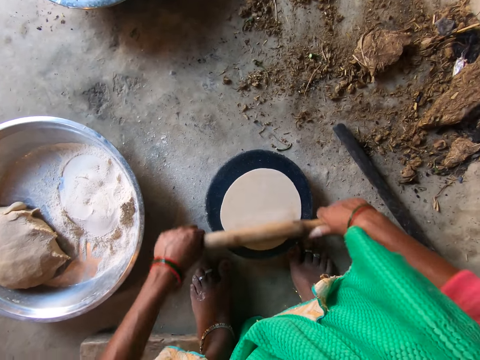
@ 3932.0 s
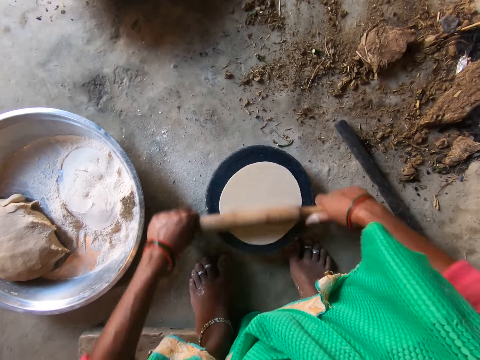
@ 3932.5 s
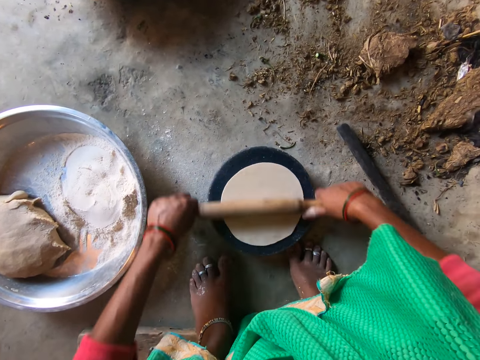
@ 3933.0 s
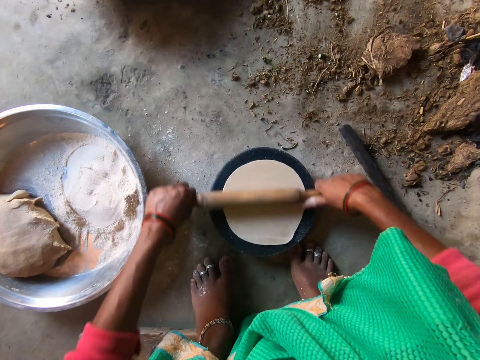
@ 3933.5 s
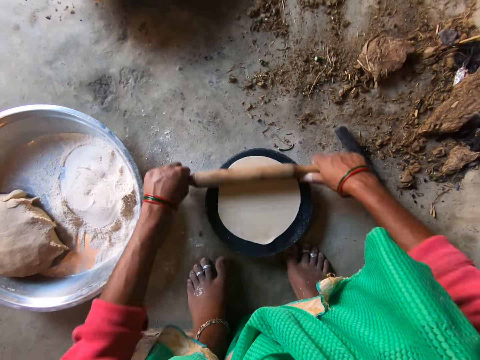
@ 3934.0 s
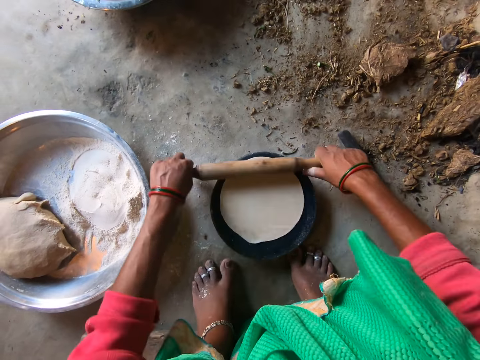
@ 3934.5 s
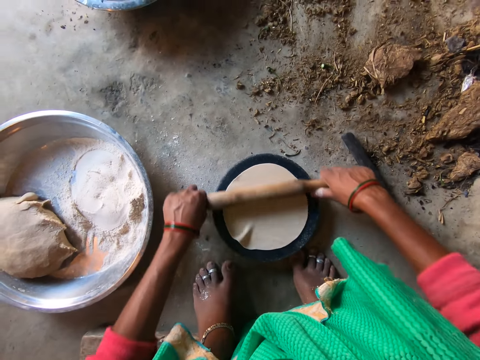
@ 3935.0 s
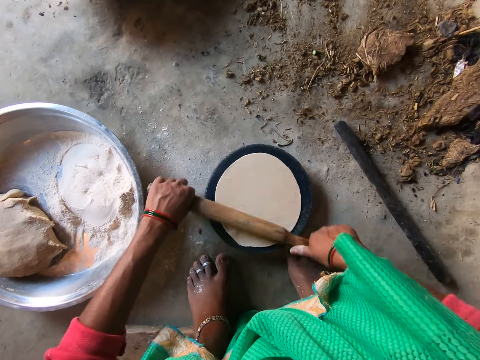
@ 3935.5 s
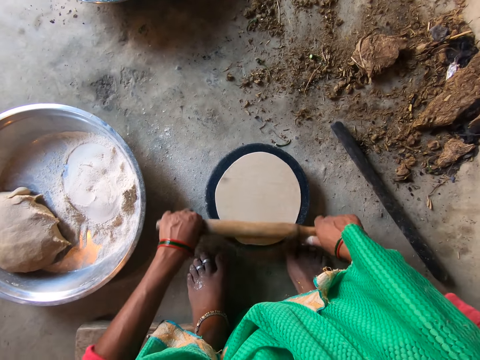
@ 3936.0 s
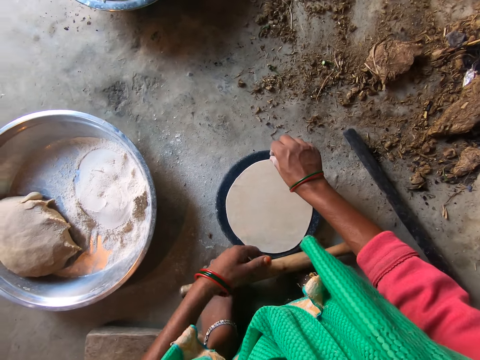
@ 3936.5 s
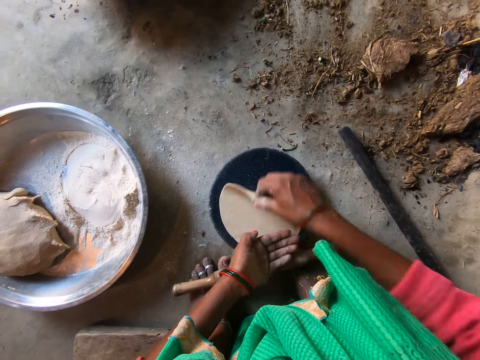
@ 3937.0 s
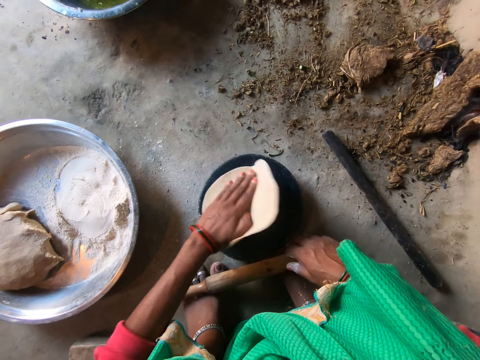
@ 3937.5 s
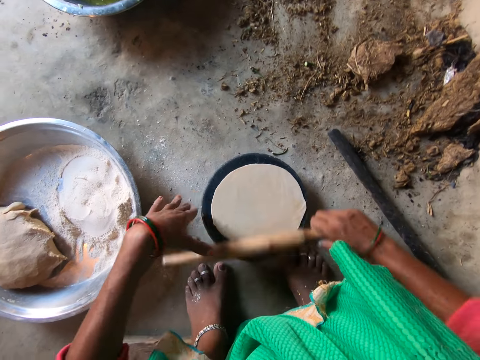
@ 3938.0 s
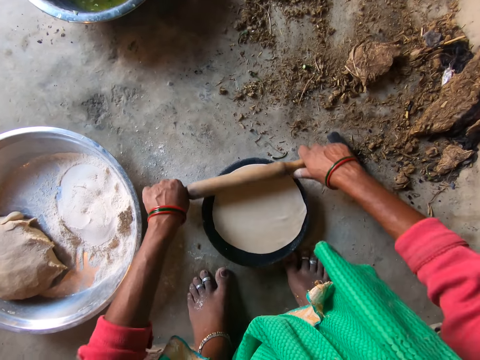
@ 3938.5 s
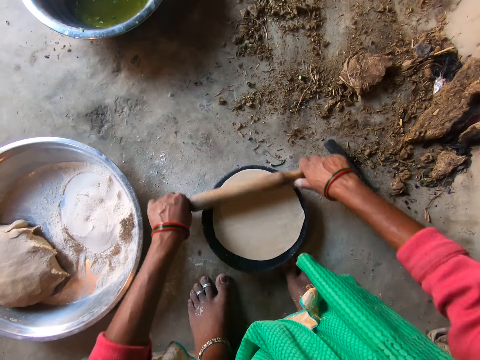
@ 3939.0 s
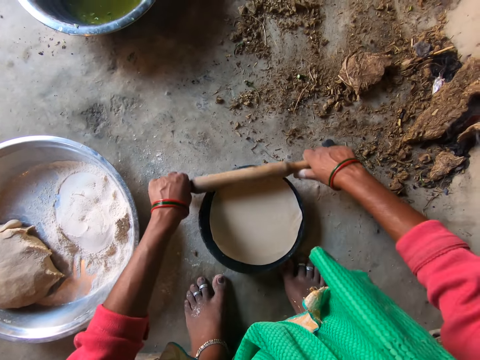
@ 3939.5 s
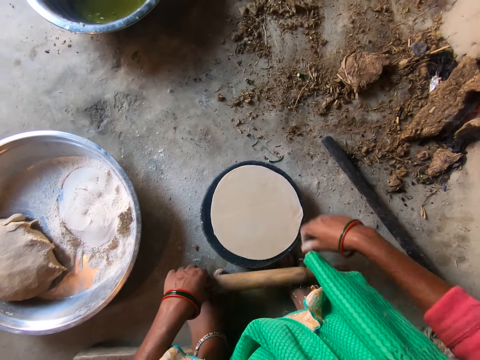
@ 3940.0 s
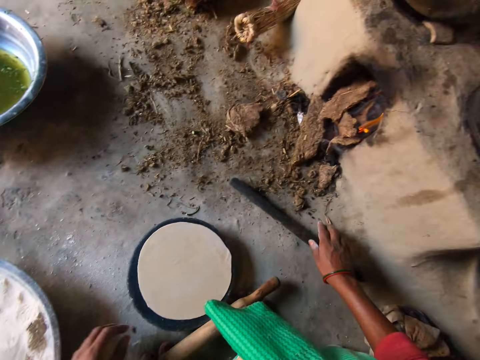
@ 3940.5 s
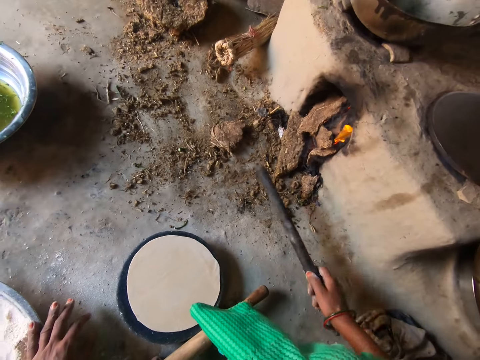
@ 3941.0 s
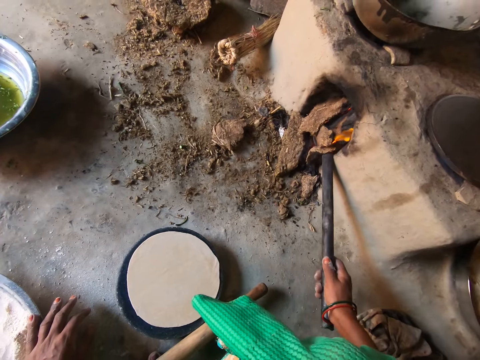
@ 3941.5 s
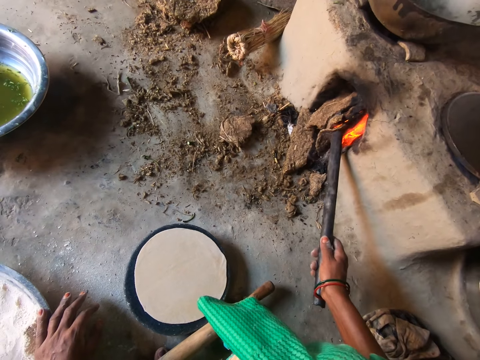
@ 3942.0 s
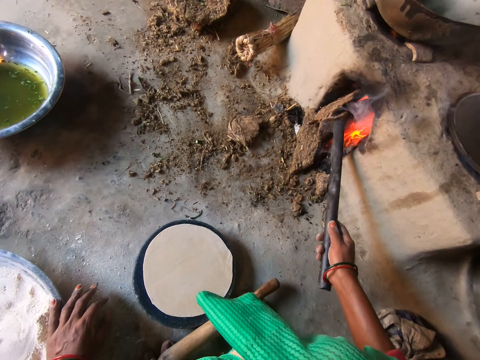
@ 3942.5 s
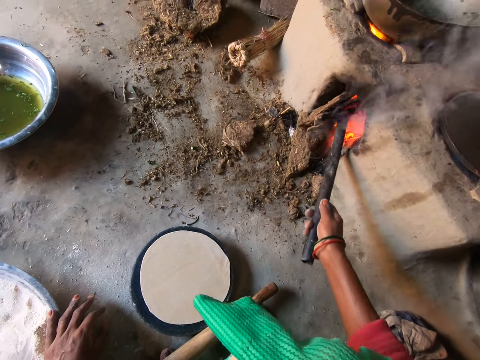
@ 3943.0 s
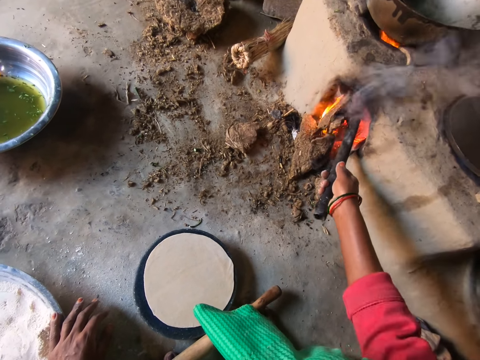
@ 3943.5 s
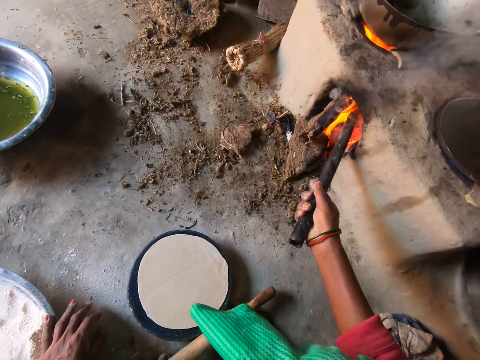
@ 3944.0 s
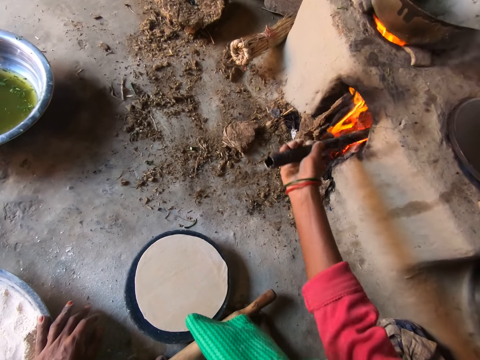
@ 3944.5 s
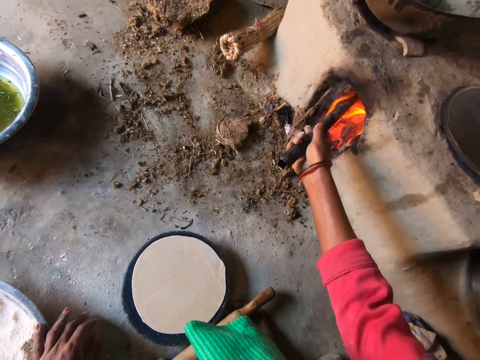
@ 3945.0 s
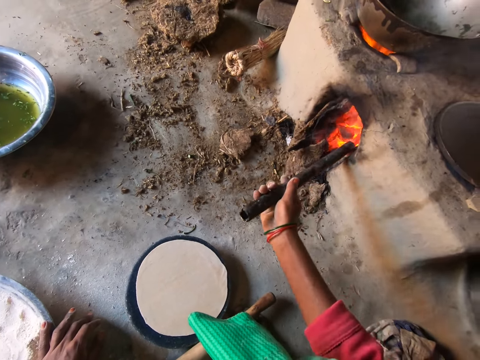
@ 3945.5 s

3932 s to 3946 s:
The camera wearer drops the rolling pin on the floor with her left hand. She picks up the dough from the pan with her right hand. She transfers the dough to her left hand. She places the dough on the pan. She grabs the rolling pin from the floor with her right hand. She rolls the dough on the pan with the rolling pin. She picks the rod from the floor with her right hand. She pushes firewood with the metal stick. She adjusts the fire with the rod.

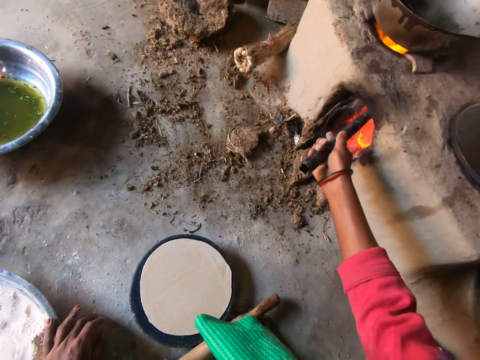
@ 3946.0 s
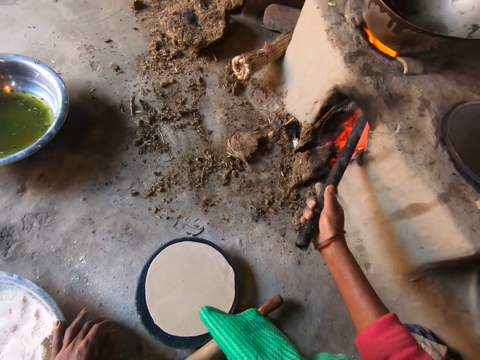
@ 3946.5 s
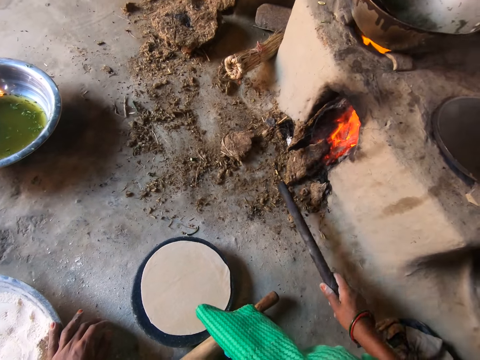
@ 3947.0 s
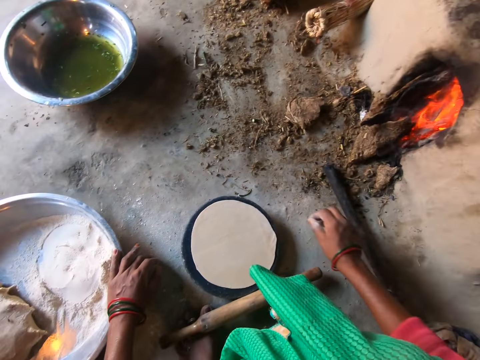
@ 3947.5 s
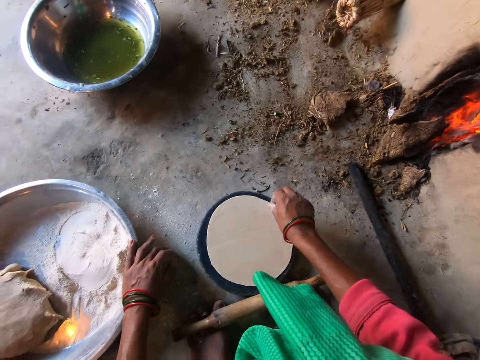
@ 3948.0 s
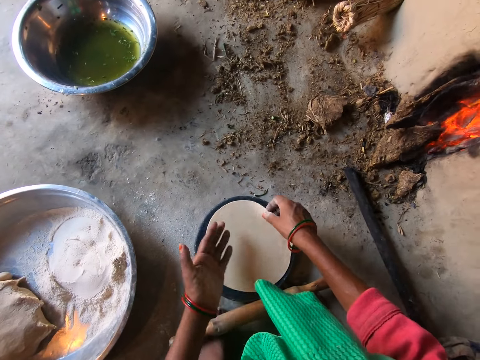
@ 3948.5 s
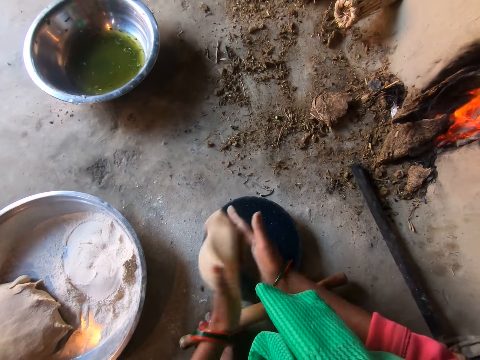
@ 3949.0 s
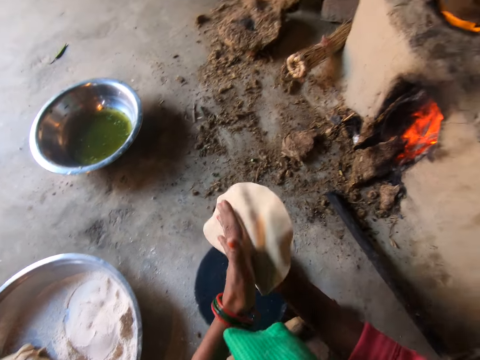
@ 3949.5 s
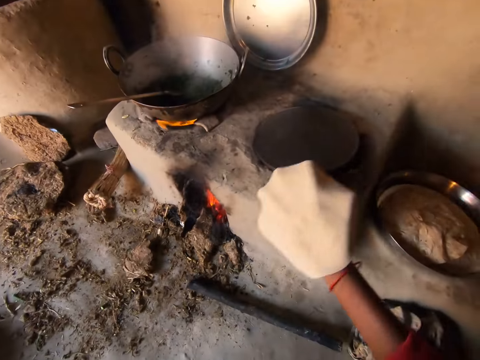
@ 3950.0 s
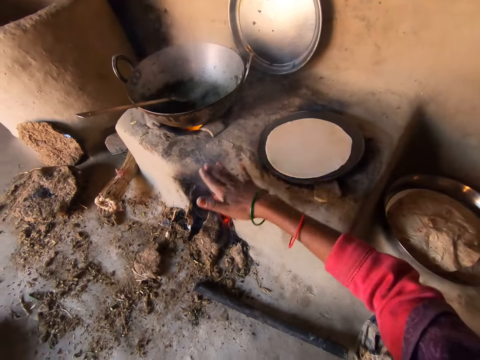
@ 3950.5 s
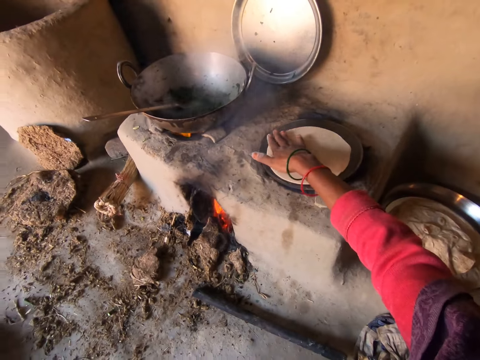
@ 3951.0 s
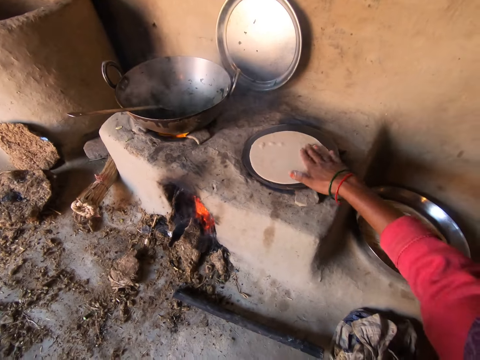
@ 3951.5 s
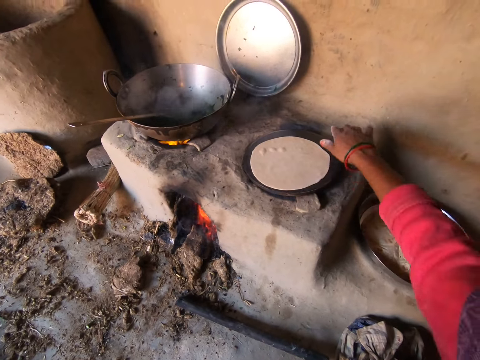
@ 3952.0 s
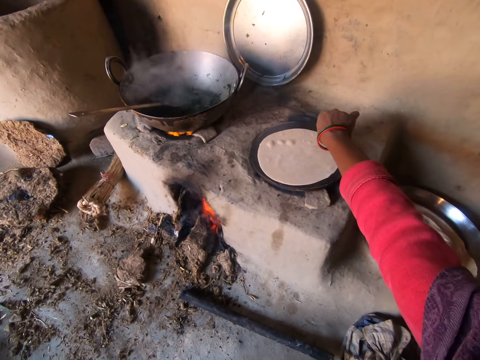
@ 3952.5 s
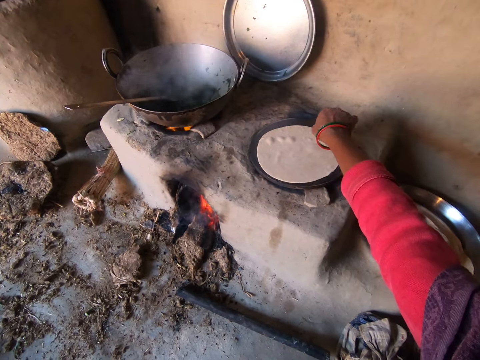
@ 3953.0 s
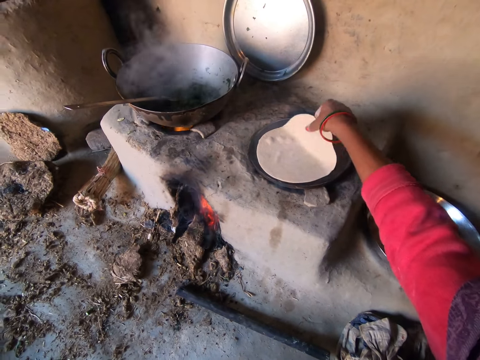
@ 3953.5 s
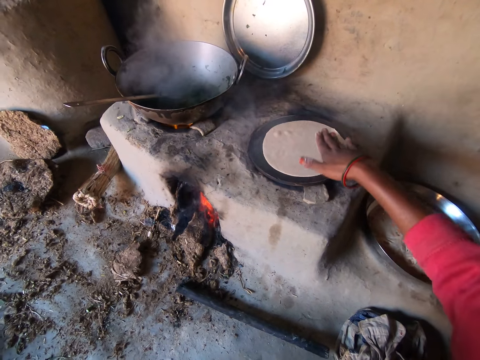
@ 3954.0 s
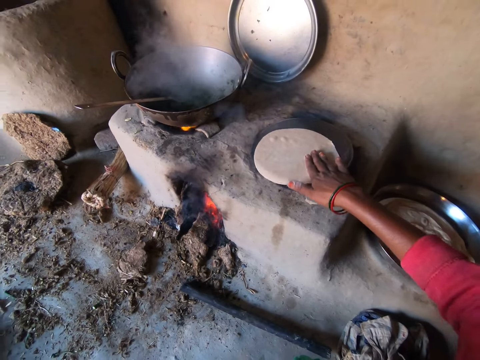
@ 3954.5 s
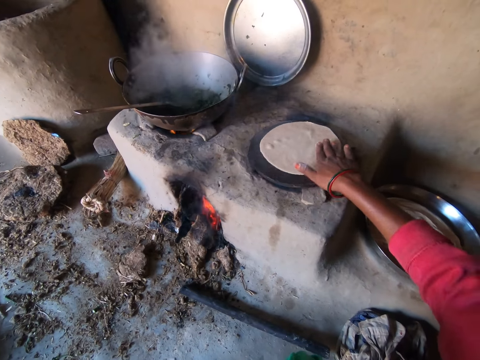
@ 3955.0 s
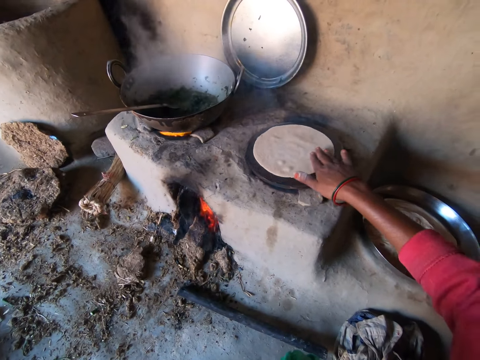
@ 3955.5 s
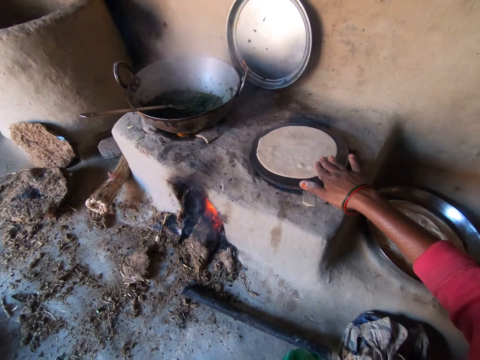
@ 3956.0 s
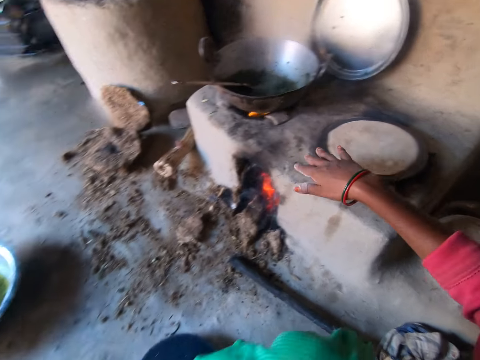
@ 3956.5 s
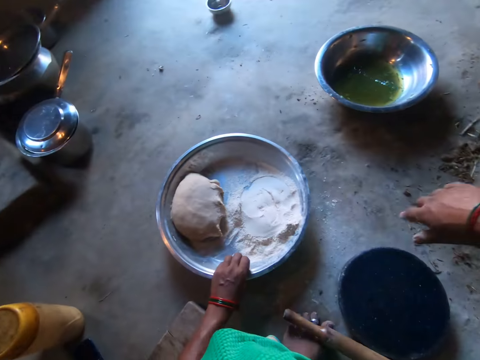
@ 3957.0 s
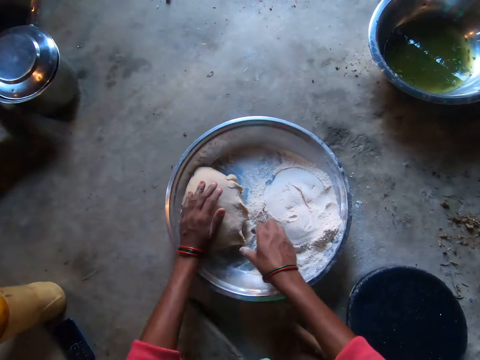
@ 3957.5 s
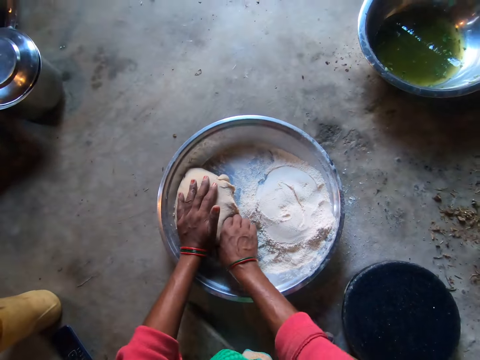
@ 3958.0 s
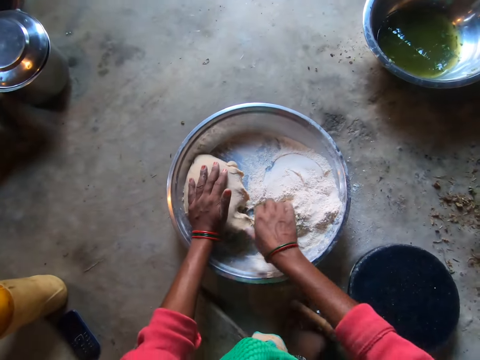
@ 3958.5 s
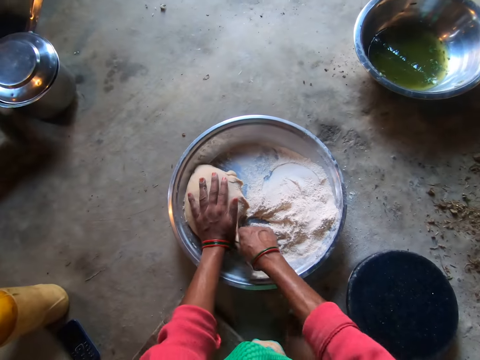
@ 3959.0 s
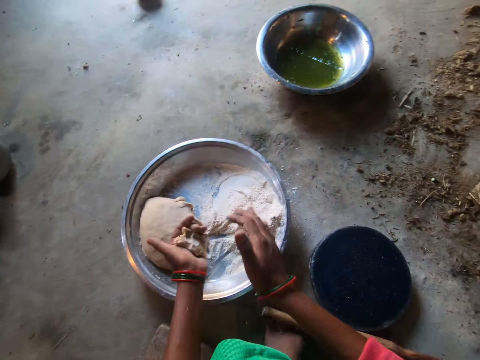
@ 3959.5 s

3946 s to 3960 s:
The camera wearer drops the rod on the floor. She picks up the dough from the pan with her right hand. She transfers the dough to her left hand. She transfers the dough to her right hand. She drops the dough on the hot plate. She adjusts the dough on the hot plate with her right hand. She spins the dough on the pan. She cuts some dough from the basin with her right hand.
